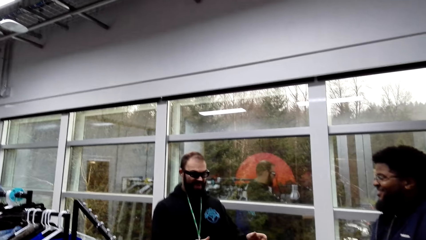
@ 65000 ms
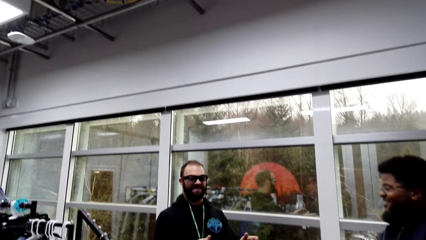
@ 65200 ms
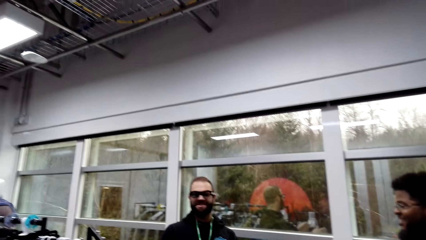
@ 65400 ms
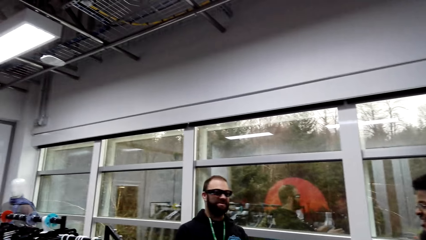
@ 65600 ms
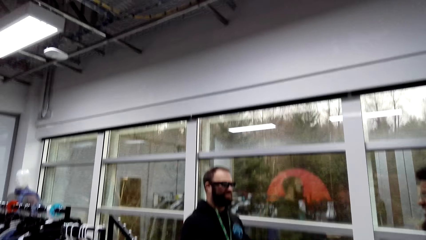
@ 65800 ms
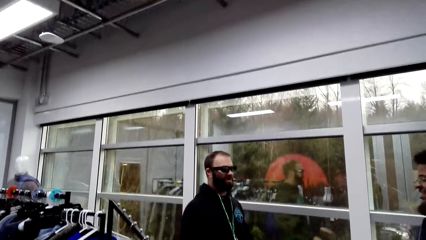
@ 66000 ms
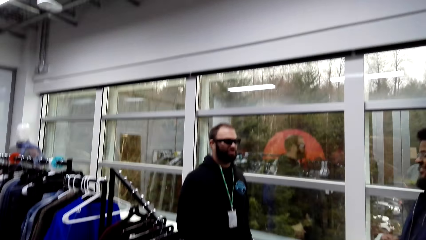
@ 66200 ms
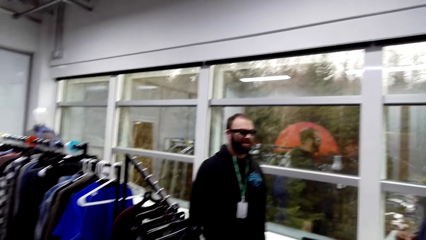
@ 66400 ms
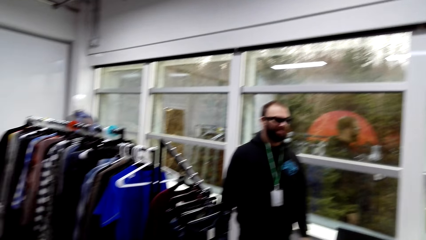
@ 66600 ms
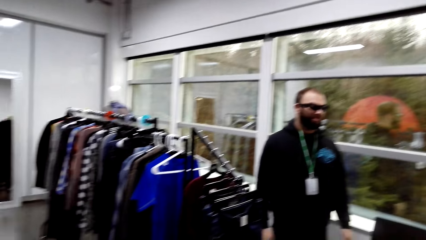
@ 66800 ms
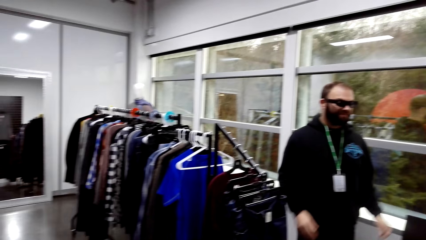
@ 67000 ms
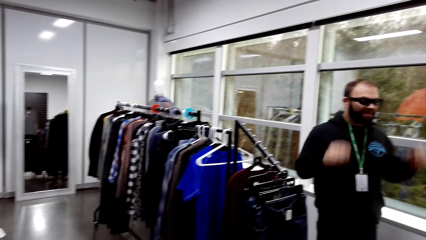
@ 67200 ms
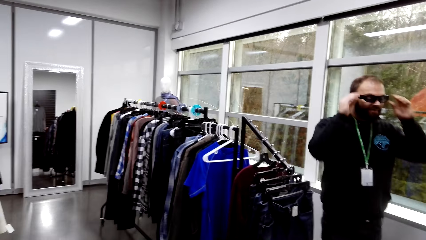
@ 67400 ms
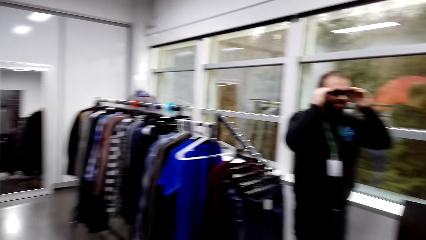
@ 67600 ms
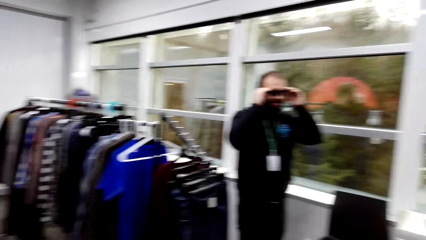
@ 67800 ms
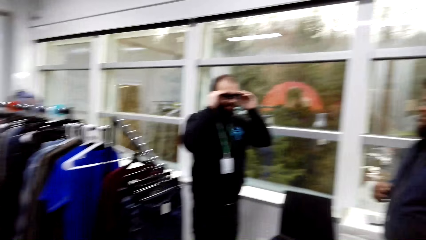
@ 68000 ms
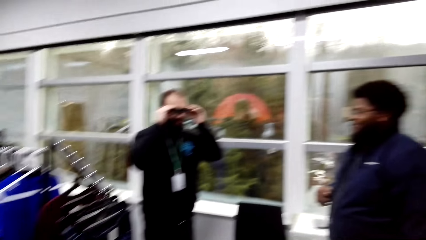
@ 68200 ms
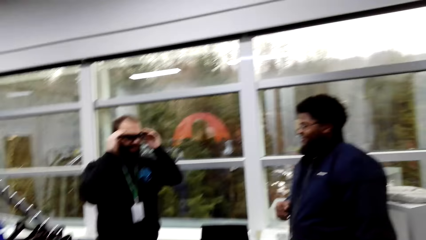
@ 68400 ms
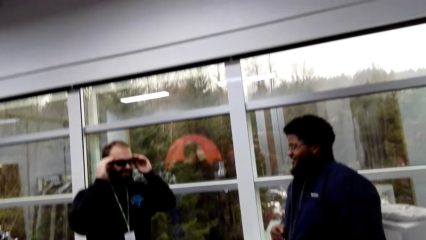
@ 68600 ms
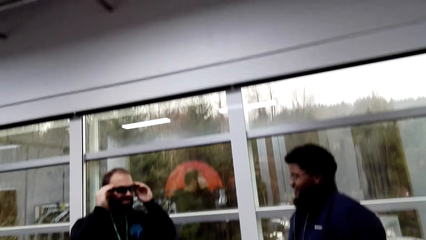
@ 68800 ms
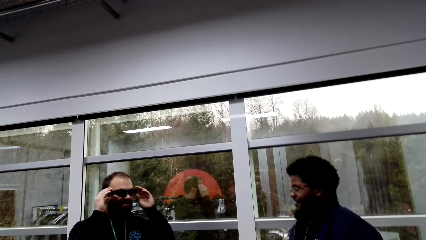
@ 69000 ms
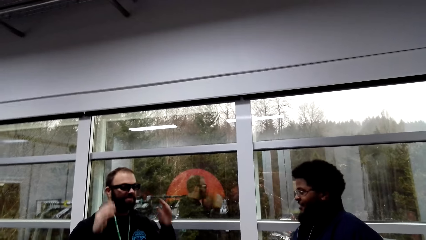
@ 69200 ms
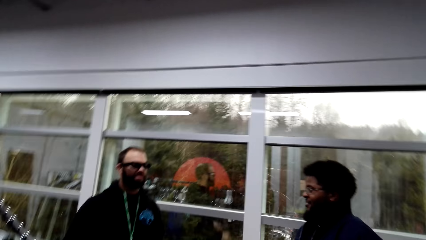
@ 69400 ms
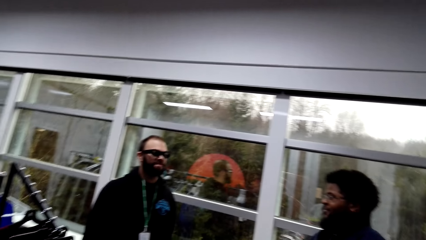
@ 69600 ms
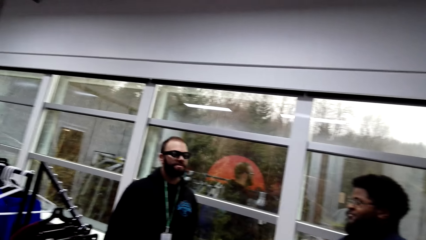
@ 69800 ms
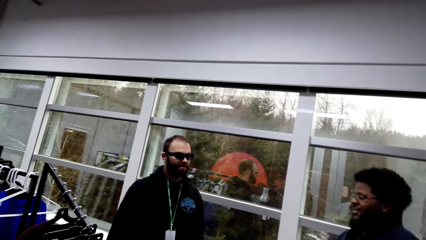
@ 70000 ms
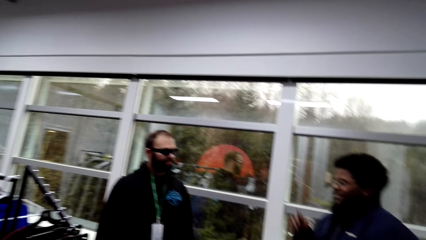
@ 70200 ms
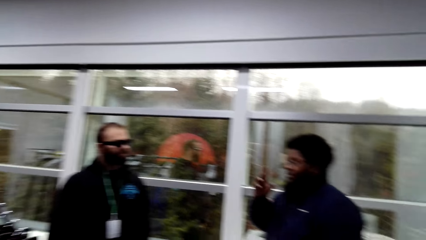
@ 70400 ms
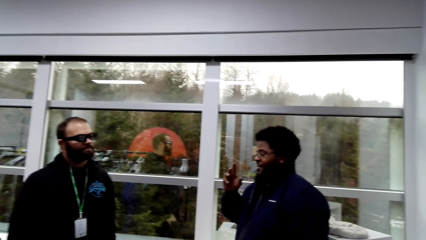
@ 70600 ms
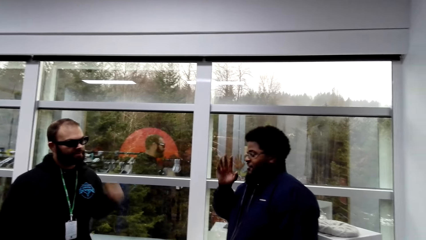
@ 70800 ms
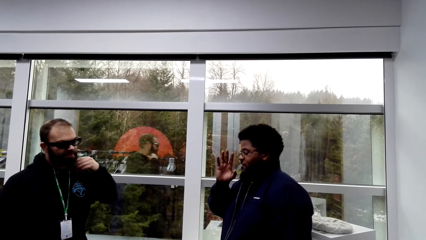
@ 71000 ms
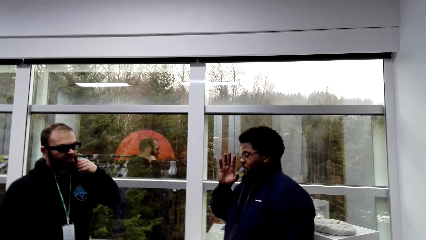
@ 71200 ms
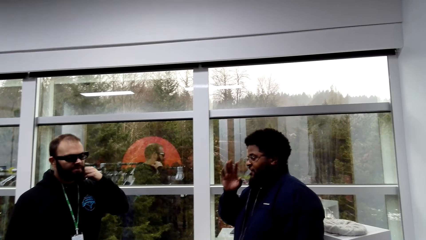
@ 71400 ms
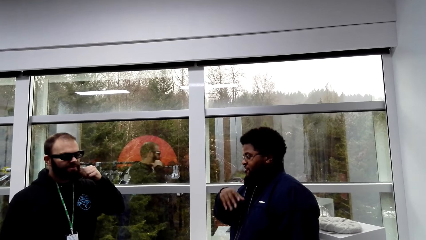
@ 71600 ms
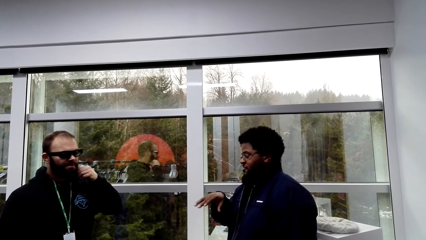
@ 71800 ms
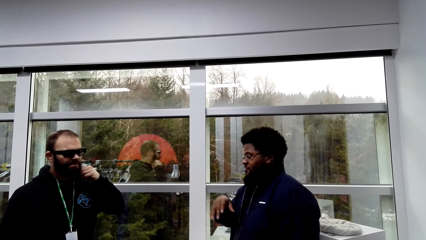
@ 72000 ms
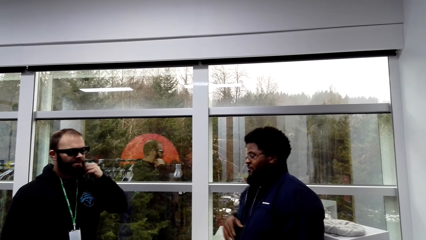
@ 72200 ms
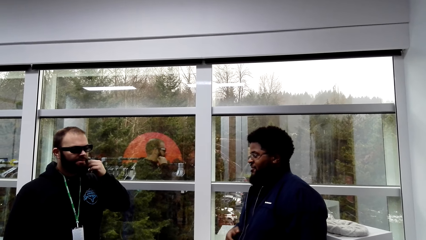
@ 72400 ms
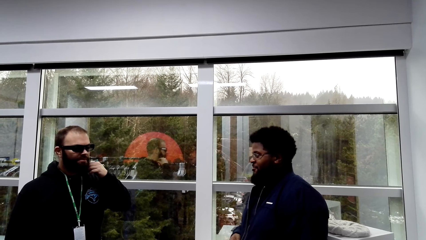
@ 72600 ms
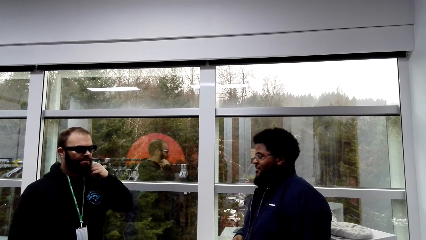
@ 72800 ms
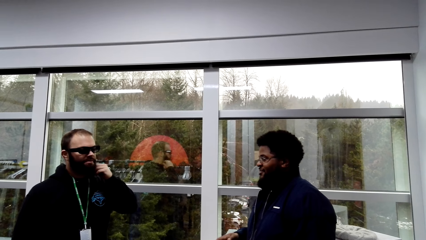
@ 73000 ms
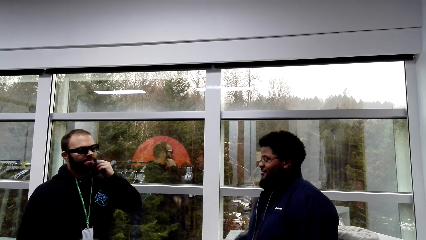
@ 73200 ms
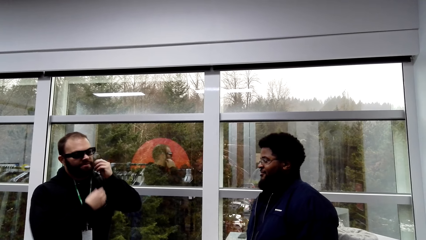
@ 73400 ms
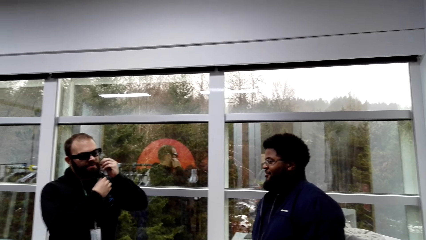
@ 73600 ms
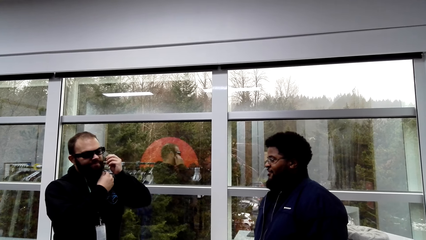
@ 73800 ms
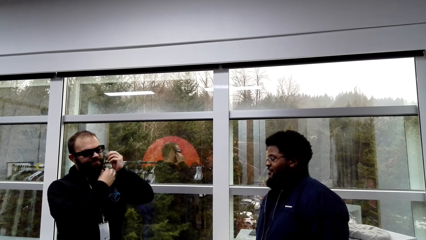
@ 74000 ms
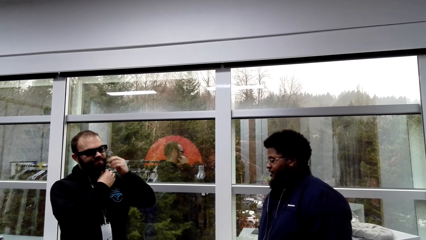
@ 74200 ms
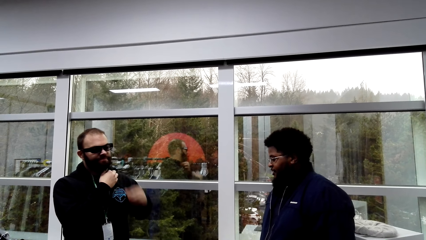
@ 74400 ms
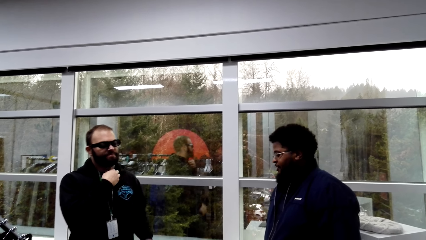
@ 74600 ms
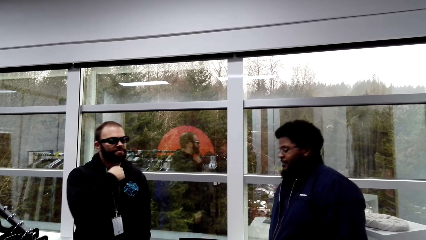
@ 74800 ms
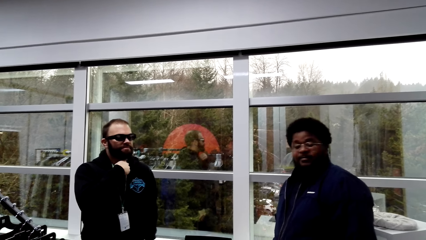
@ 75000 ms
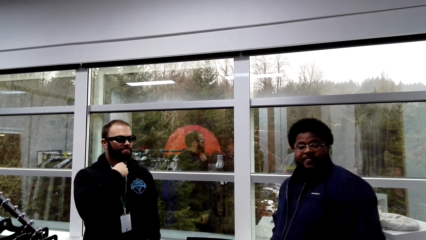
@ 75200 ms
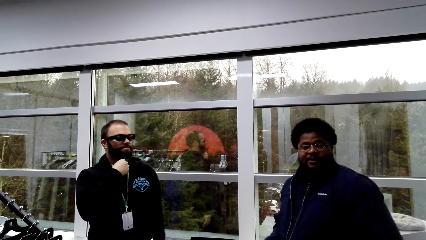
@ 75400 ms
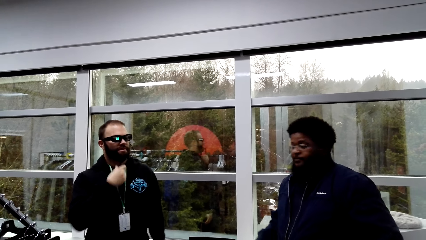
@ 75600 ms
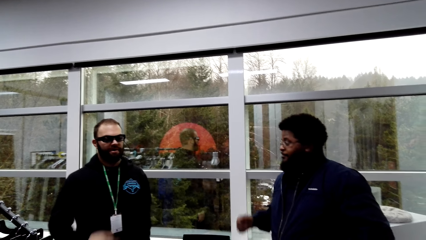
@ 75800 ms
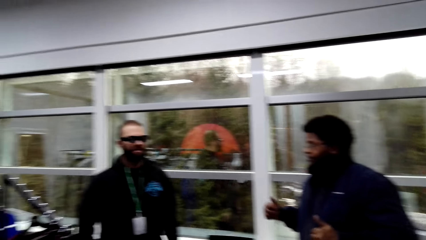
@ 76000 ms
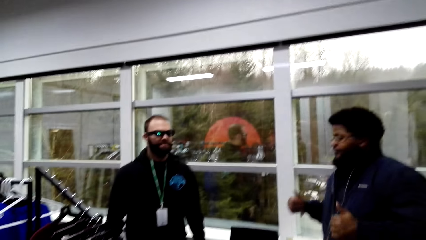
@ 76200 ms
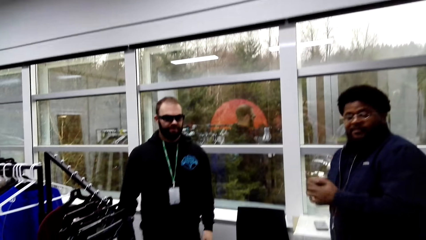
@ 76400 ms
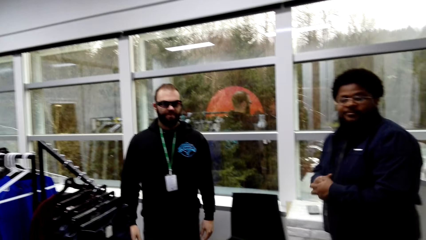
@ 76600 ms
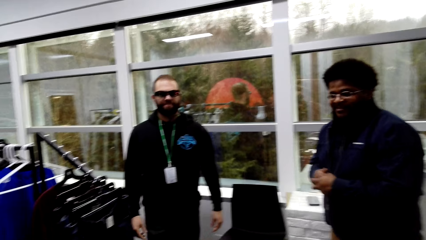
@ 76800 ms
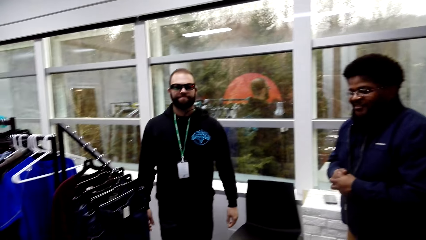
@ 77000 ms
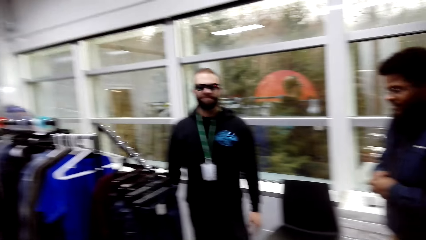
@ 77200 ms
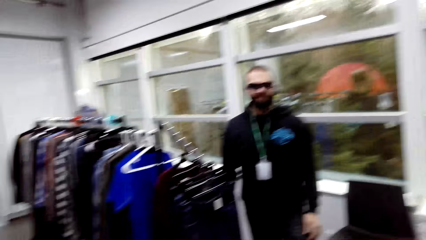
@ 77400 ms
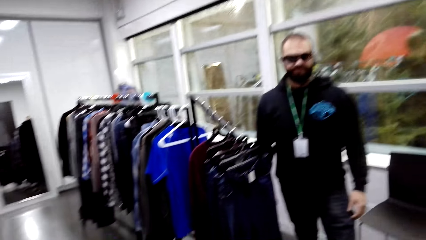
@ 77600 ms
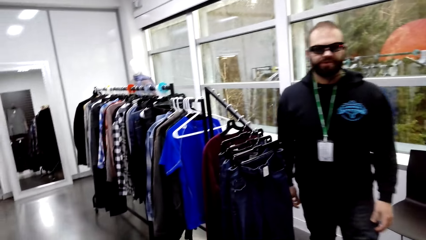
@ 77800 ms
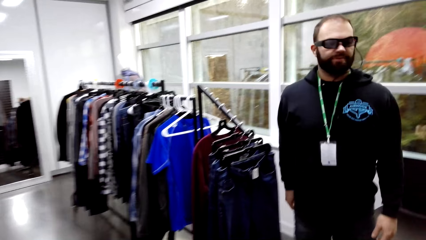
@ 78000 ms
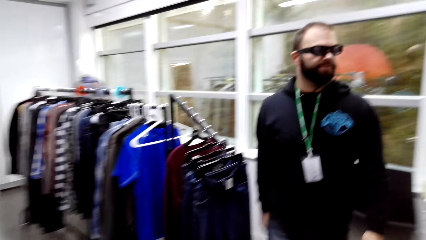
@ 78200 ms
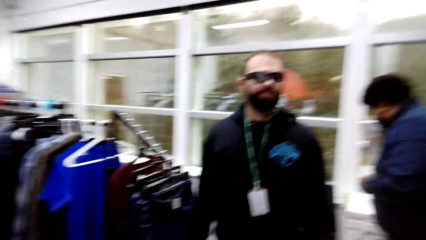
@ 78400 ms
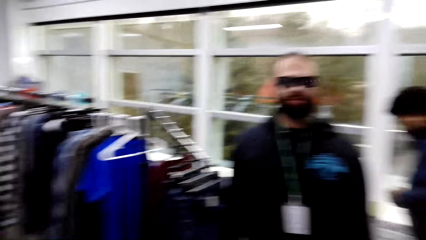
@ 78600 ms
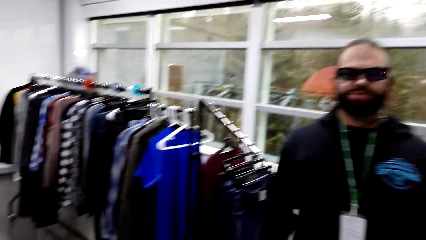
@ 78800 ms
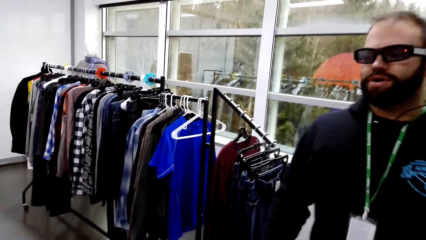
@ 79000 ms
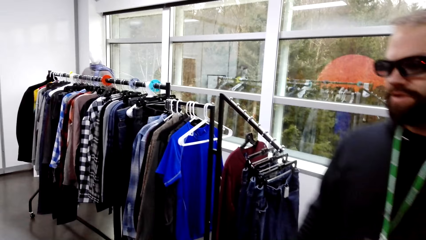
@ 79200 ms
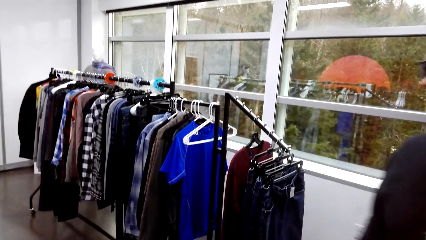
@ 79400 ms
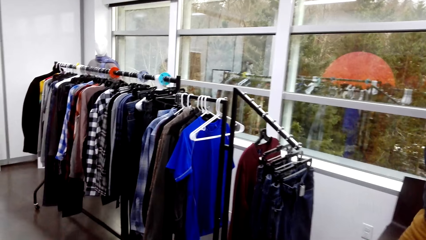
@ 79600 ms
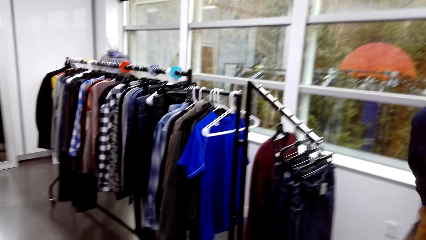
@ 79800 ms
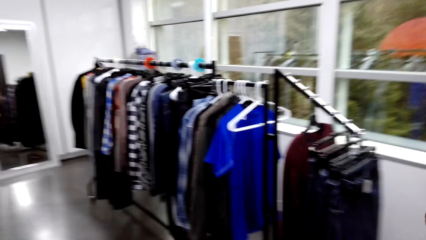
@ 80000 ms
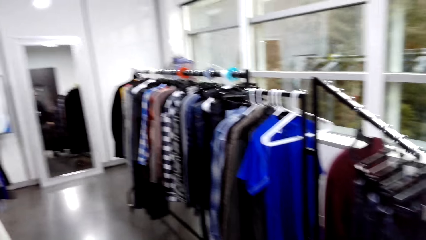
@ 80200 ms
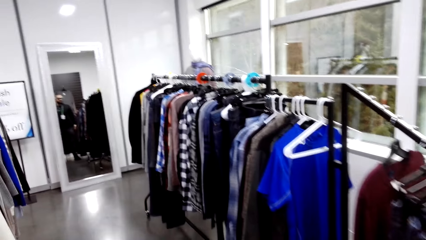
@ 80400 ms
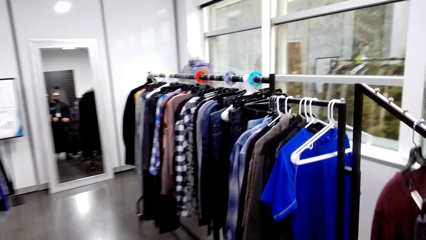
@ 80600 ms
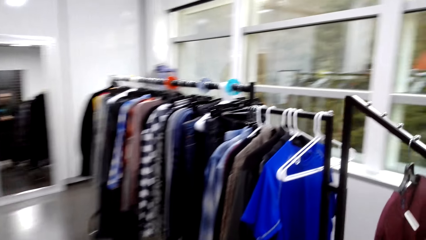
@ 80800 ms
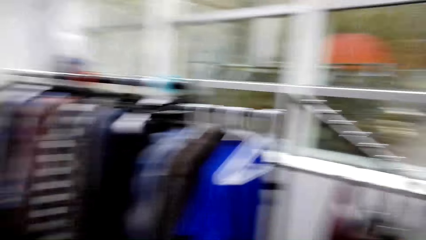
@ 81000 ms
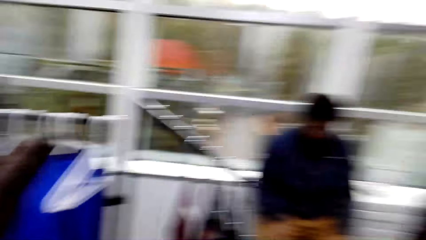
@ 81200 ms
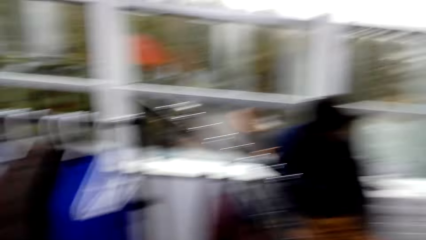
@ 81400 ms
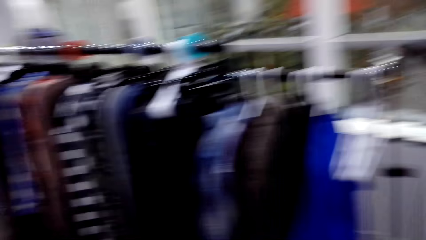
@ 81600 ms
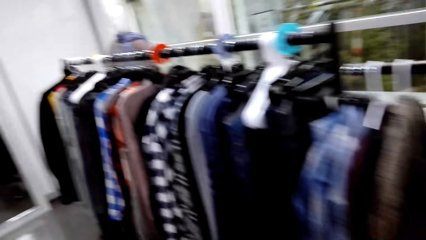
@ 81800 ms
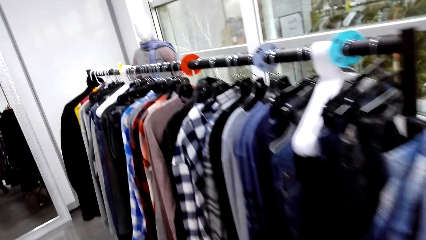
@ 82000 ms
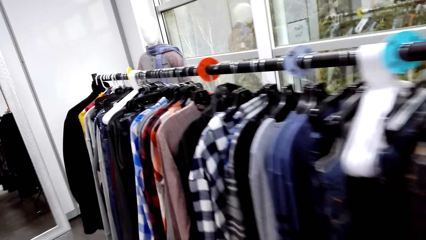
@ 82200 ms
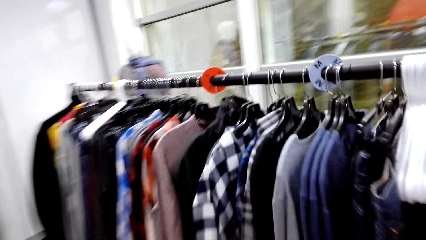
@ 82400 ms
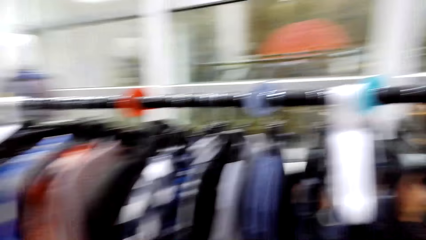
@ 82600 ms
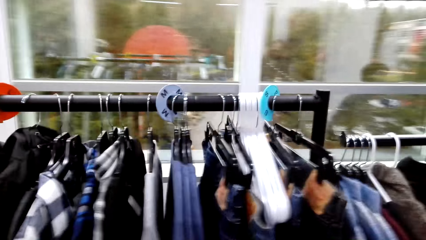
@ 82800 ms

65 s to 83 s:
The other man touches the glasses. The first man raises his hands. The camera wearer walks in a shop.
